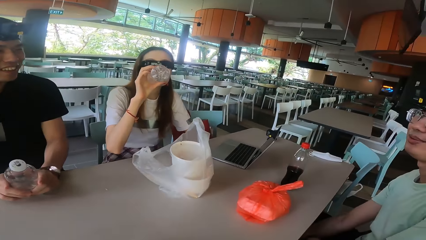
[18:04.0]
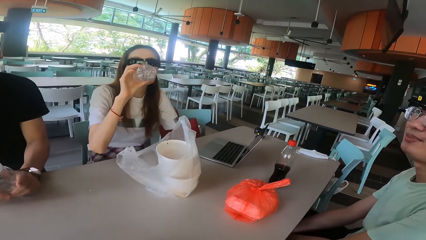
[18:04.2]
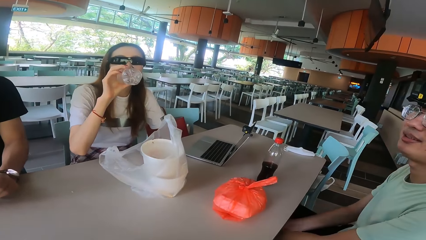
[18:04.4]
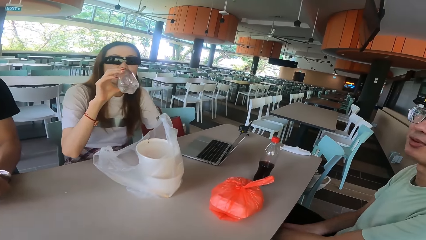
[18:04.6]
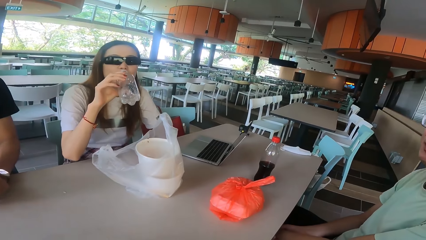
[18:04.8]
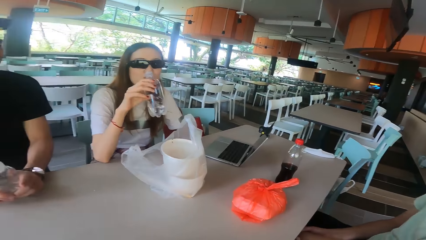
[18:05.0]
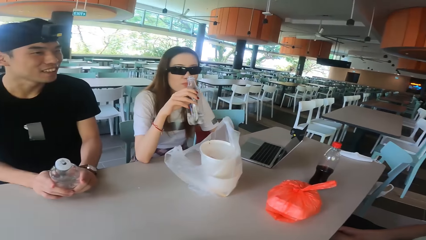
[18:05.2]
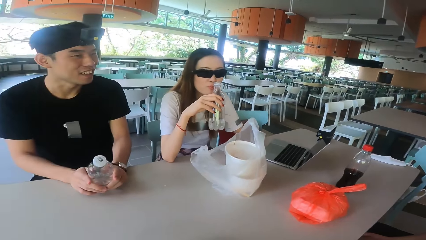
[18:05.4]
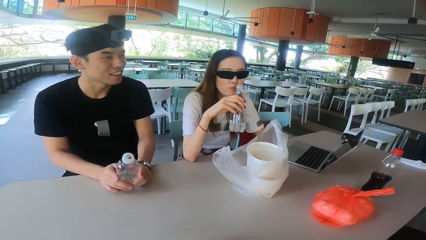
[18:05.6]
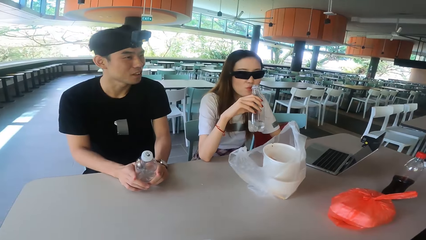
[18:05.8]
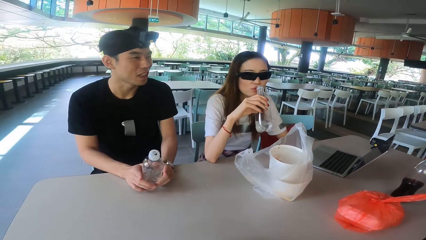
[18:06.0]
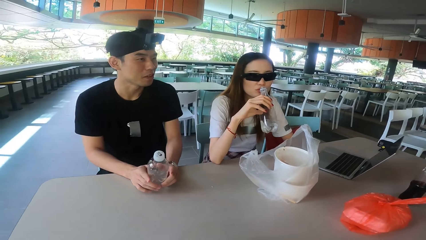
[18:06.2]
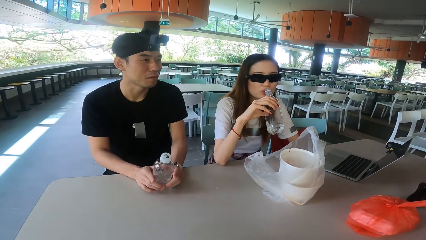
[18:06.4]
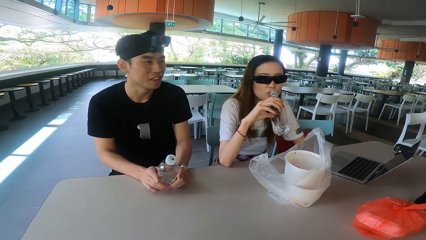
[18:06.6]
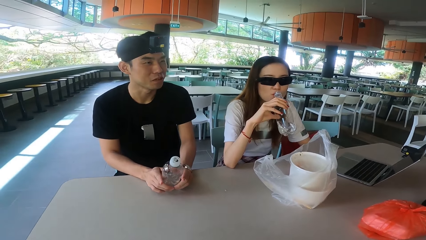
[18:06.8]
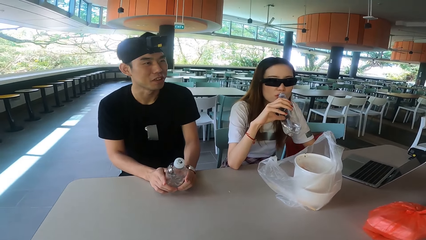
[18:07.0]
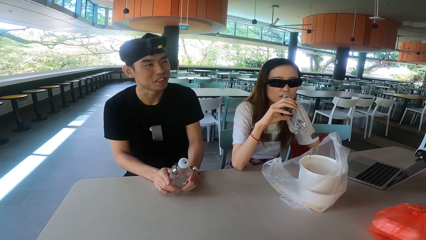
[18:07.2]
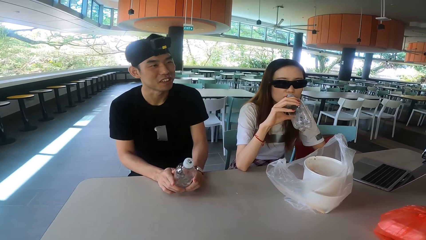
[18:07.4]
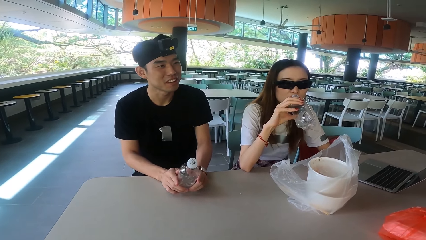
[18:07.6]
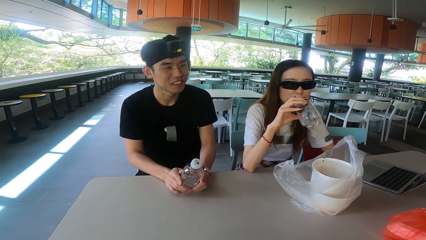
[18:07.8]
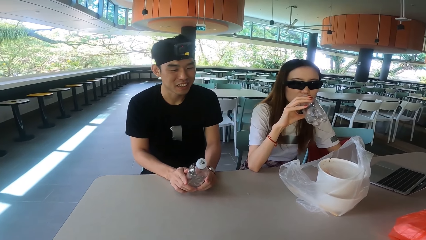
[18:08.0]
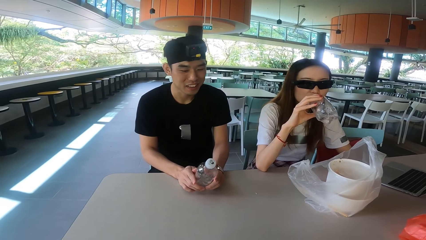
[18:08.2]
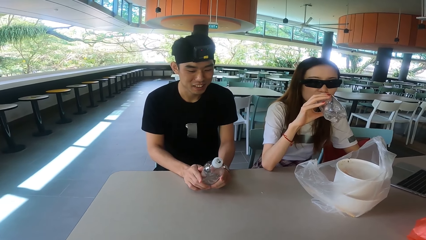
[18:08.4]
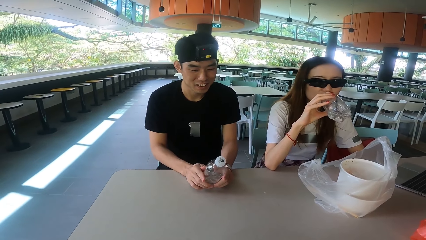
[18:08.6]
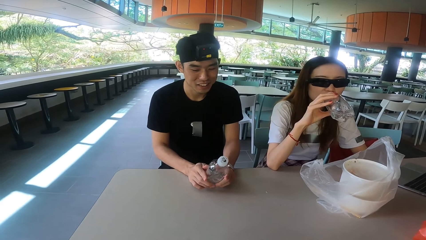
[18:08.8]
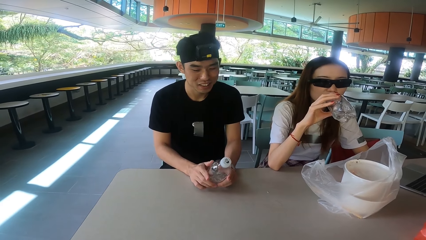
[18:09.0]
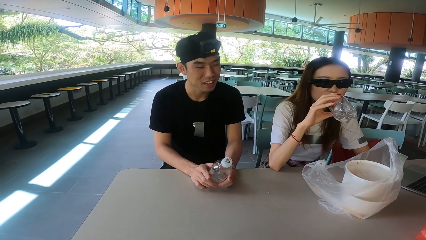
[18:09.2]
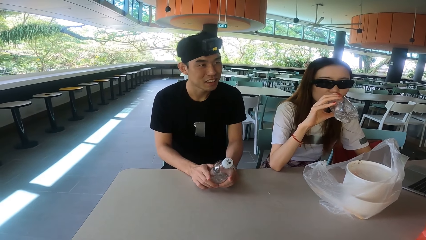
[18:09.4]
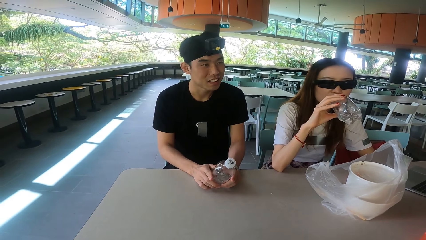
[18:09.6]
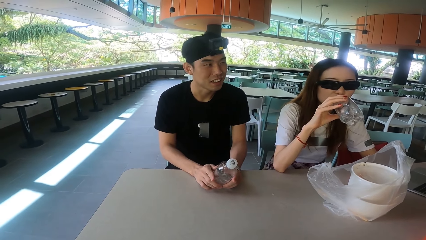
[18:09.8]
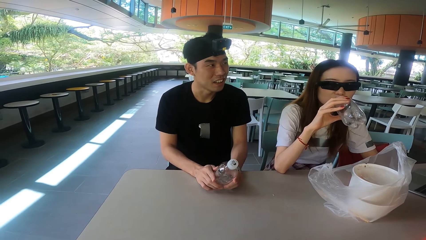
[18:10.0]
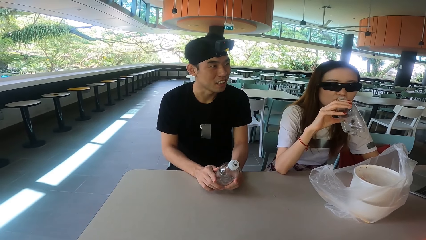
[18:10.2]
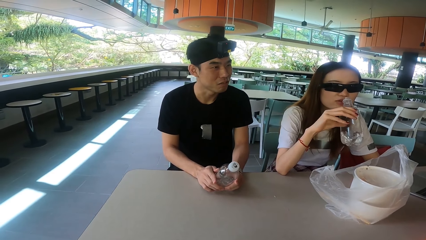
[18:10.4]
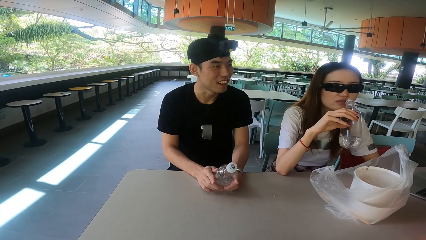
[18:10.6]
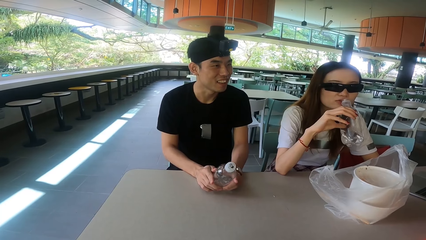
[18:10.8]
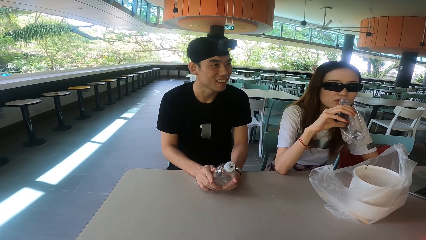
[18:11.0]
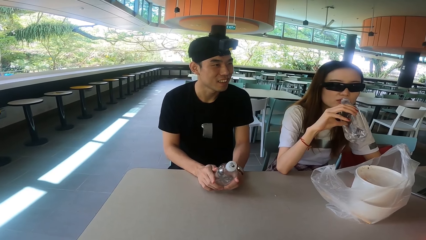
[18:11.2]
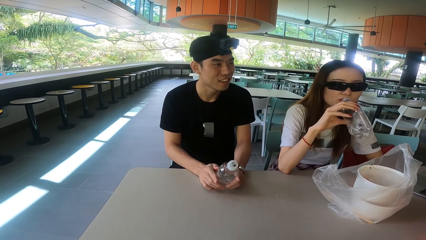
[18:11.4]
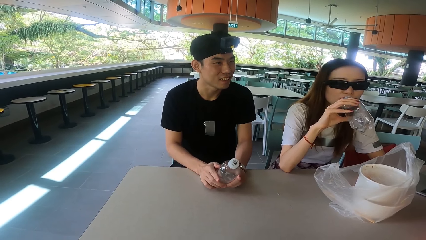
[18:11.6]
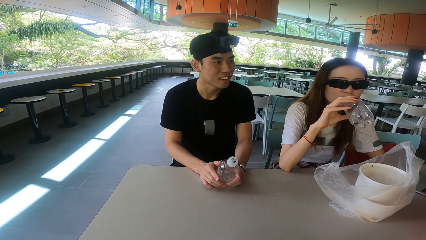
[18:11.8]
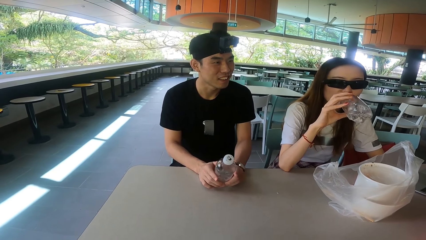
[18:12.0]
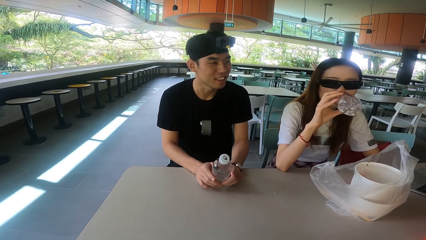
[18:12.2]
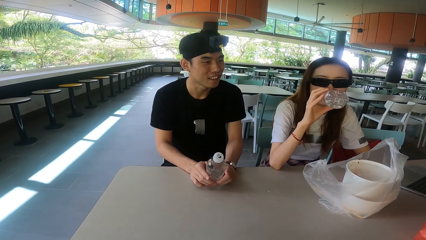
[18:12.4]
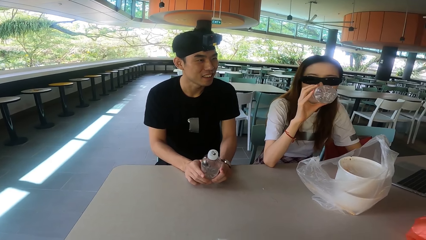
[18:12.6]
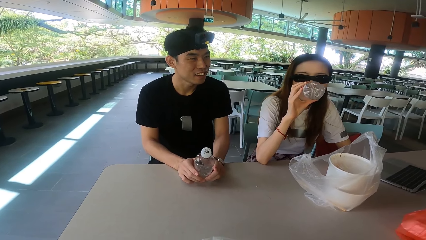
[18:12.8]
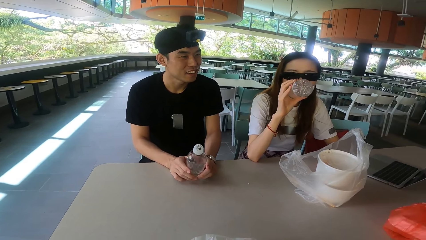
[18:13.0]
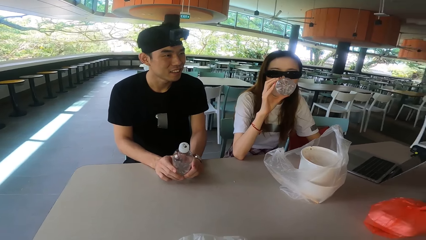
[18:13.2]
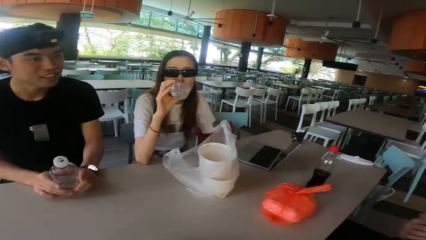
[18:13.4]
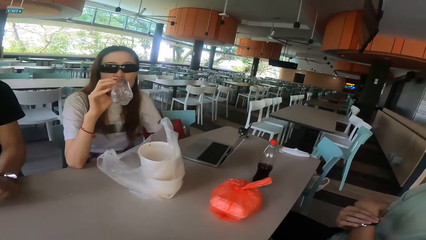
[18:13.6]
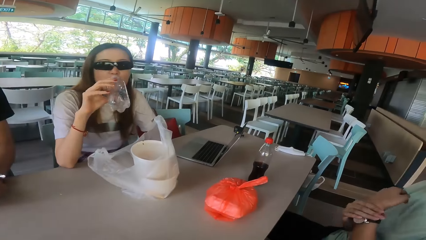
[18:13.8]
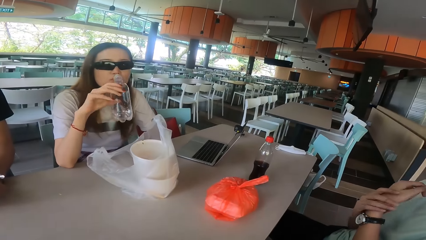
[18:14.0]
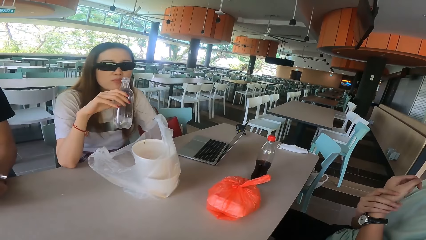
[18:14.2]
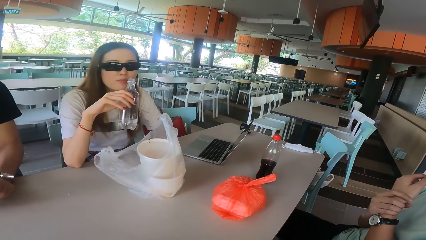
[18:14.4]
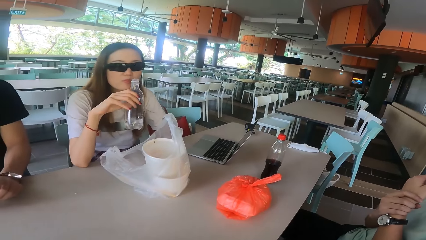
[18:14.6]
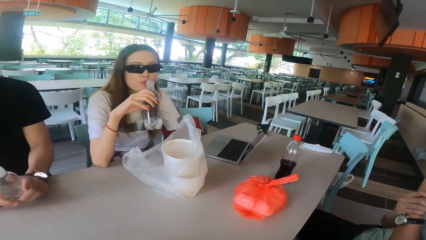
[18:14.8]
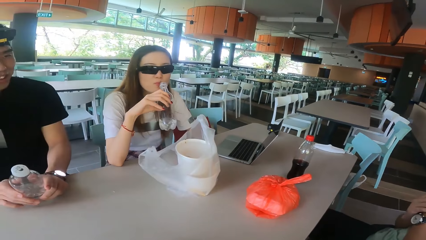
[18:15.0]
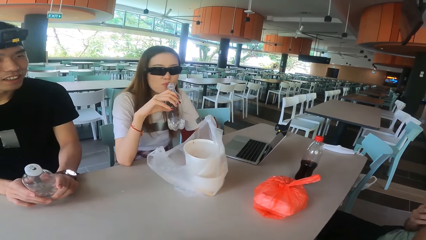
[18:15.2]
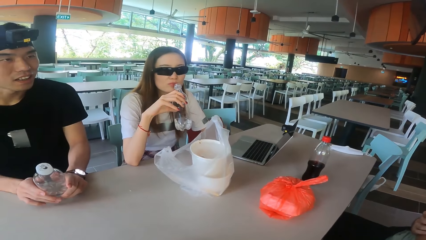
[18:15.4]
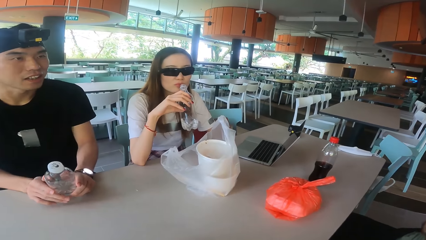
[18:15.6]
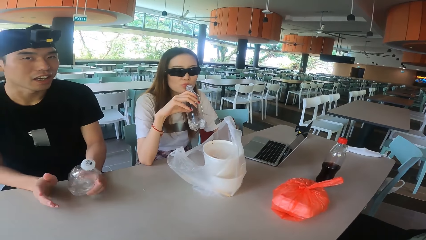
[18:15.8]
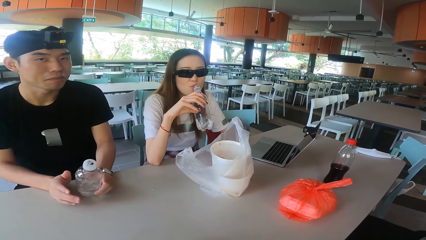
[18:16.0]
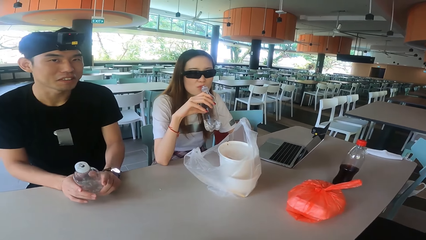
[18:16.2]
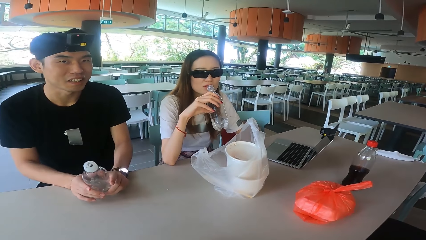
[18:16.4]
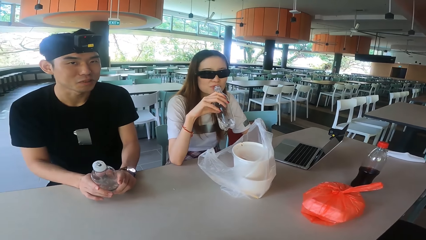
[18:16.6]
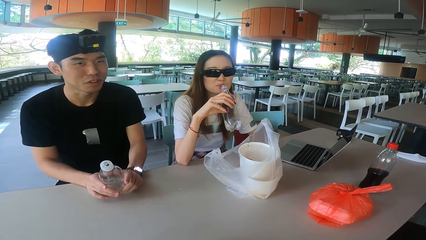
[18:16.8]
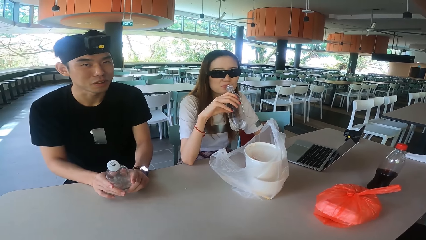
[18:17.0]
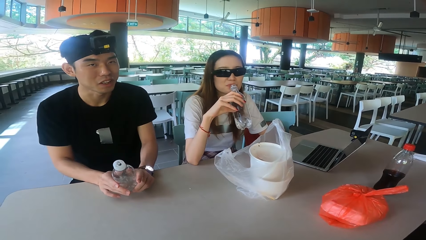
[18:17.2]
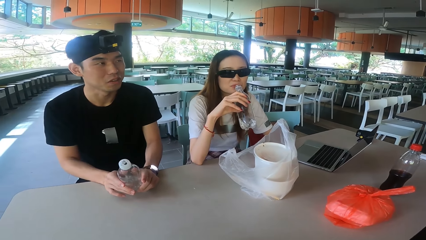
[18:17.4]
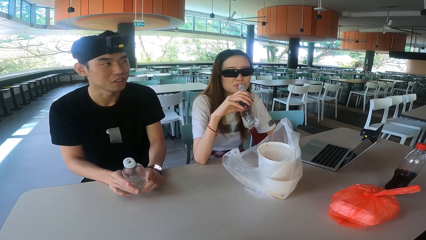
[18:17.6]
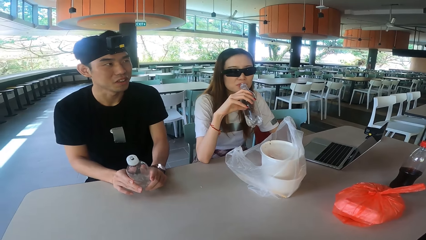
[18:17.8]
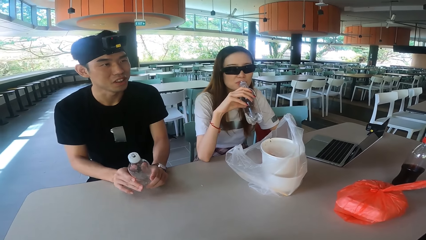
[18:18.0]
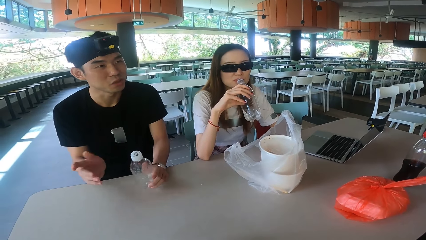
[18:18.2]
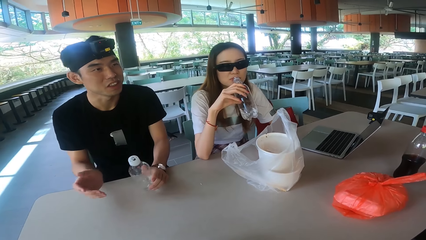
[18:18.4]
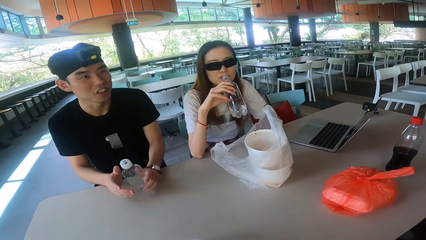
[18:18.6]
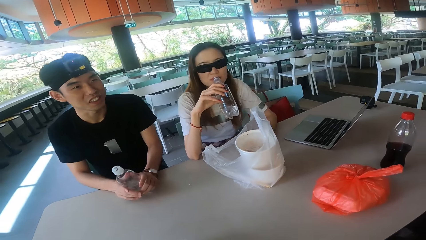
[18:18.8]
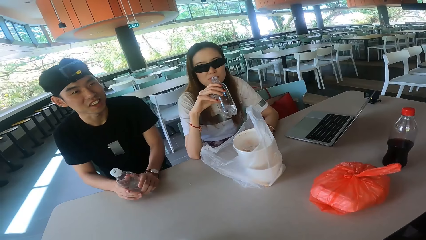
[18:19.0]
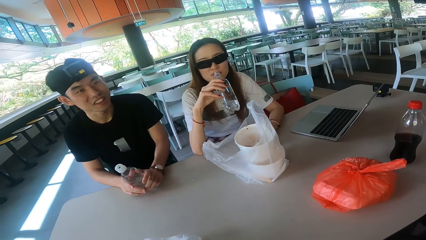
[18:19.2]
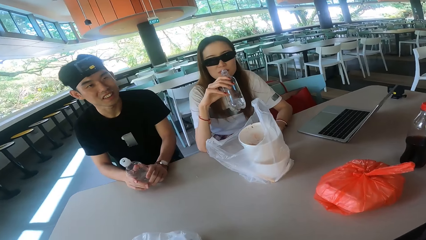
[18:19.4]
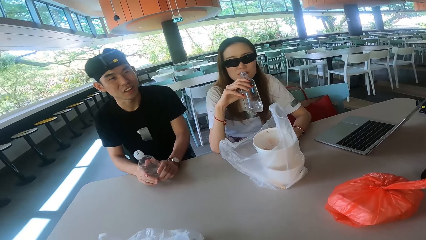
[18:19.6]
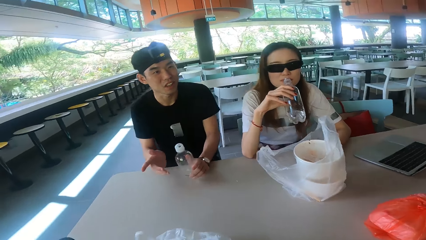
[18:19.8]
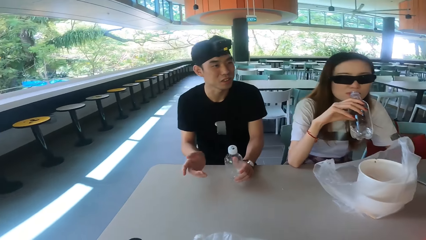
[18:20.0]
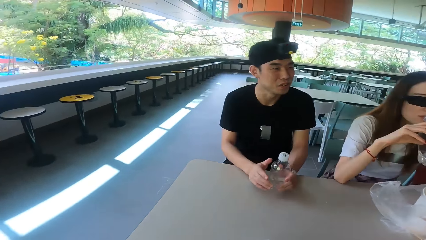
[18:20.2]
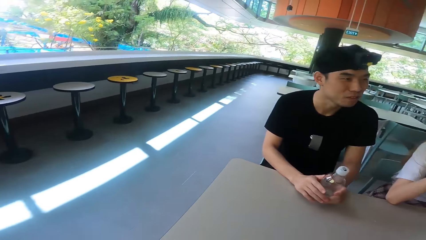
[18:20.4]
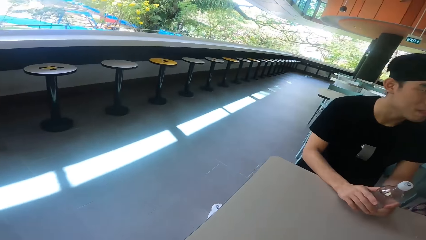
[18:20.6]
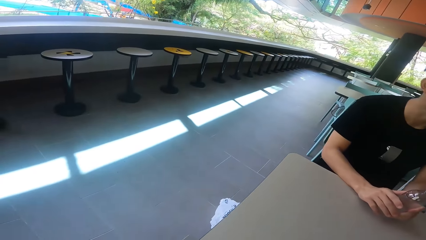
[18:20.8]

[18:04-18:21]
A man talks. A woman drinks the water. Another man talks. The woman drinks the water. The first man moves the hands. The other man talks and moves the hand.
